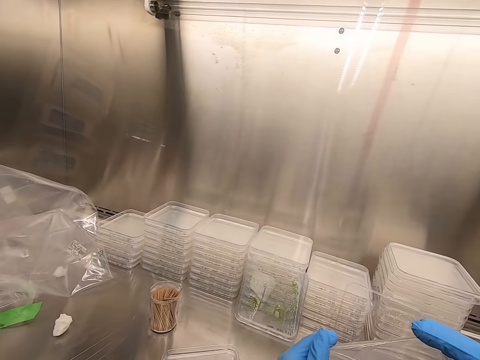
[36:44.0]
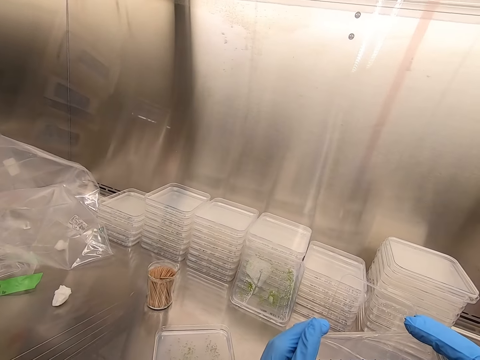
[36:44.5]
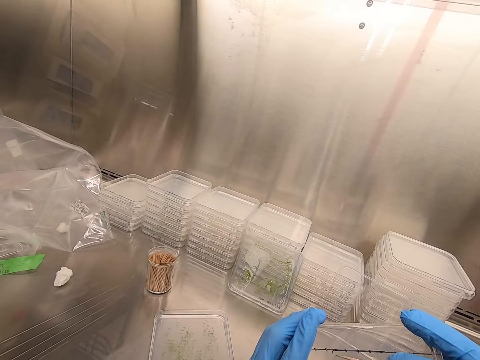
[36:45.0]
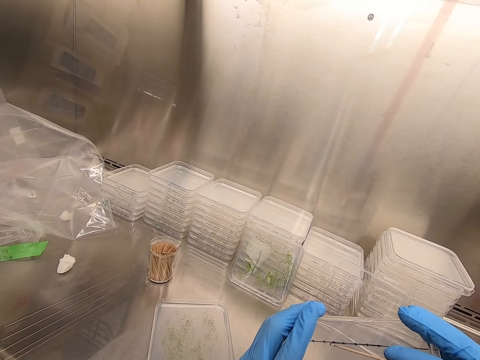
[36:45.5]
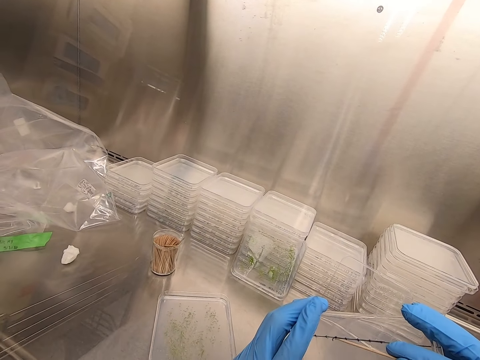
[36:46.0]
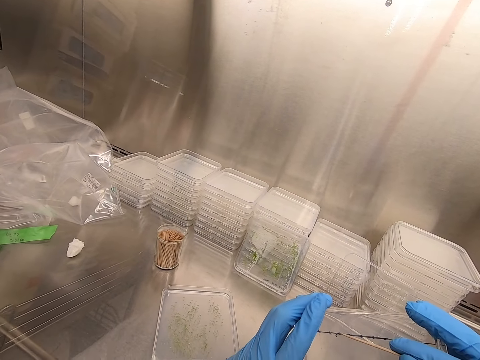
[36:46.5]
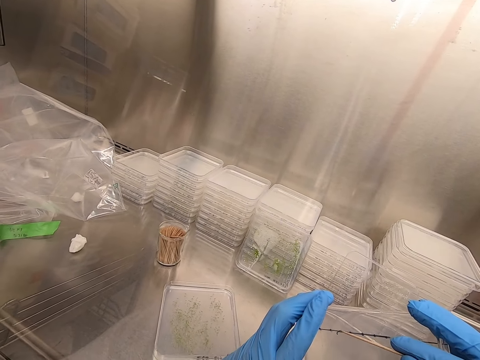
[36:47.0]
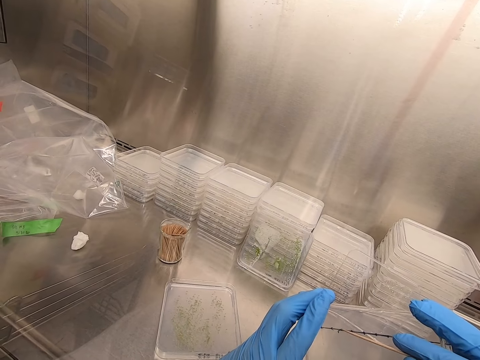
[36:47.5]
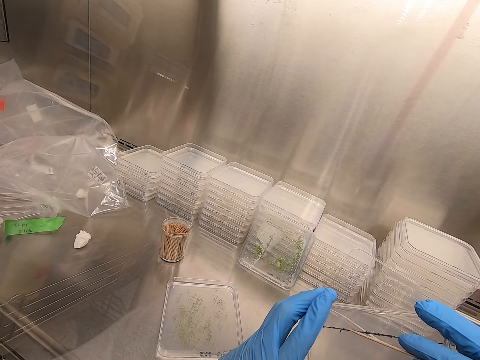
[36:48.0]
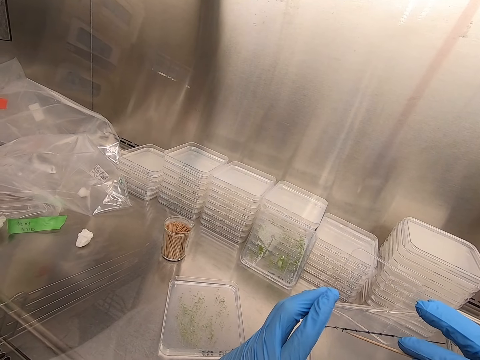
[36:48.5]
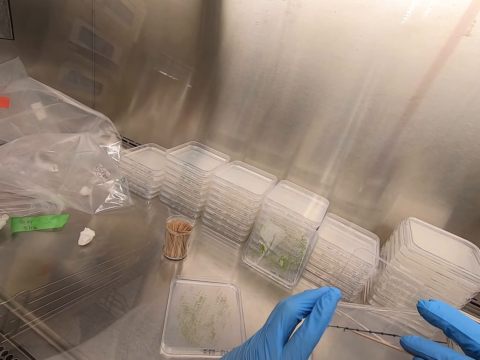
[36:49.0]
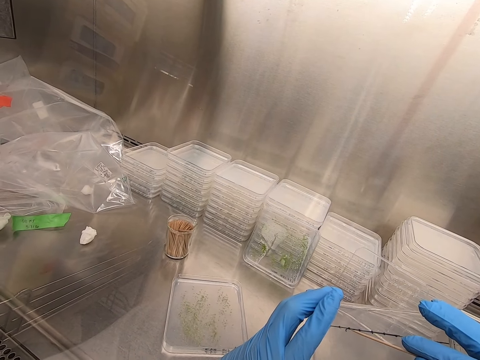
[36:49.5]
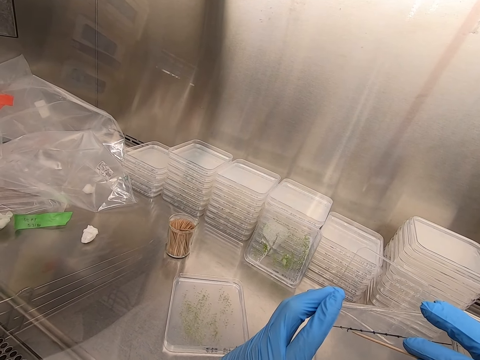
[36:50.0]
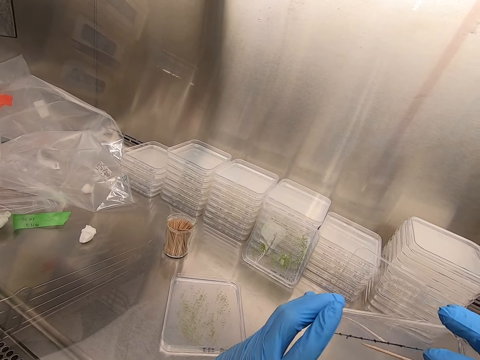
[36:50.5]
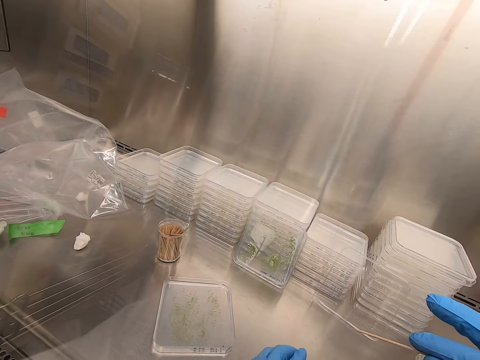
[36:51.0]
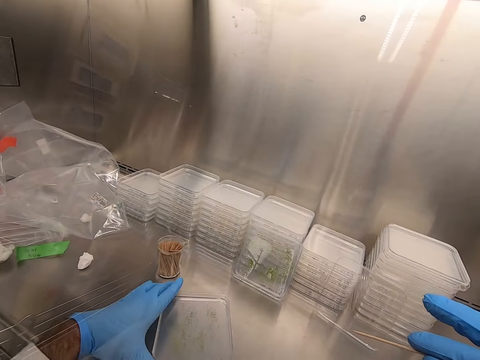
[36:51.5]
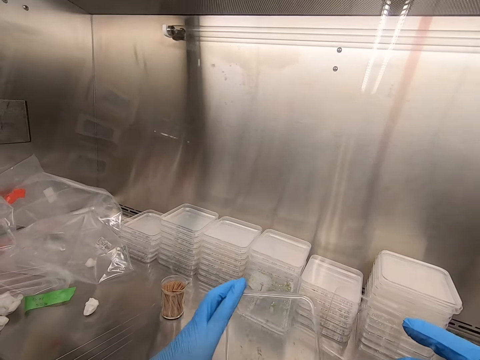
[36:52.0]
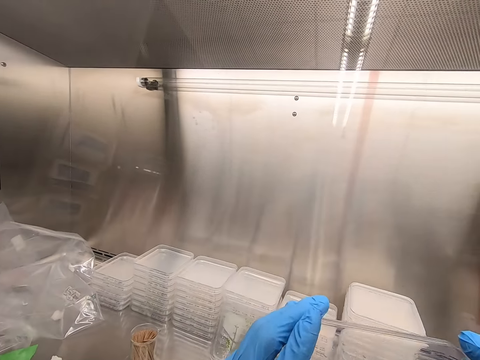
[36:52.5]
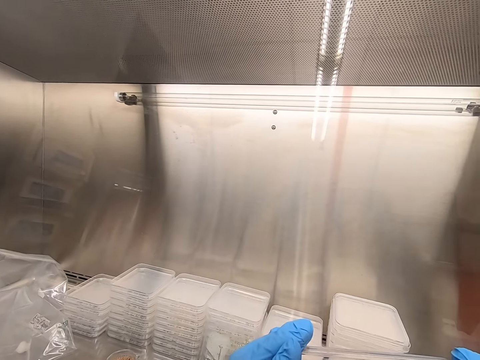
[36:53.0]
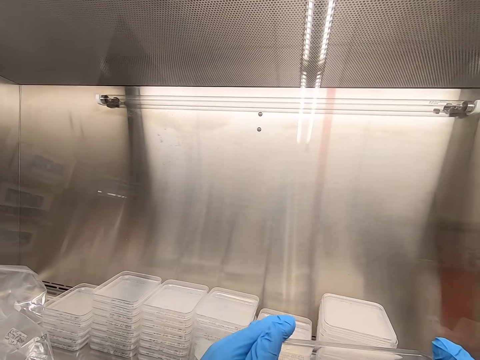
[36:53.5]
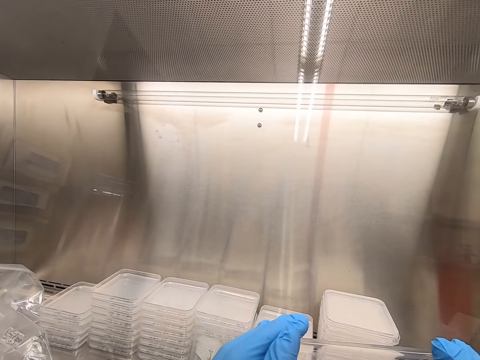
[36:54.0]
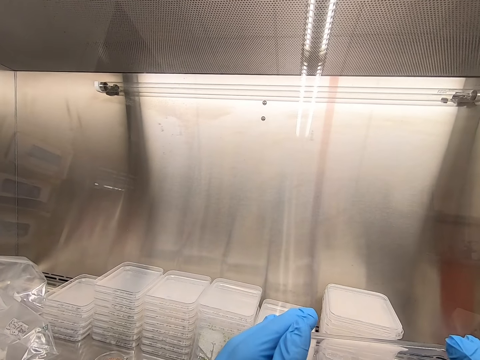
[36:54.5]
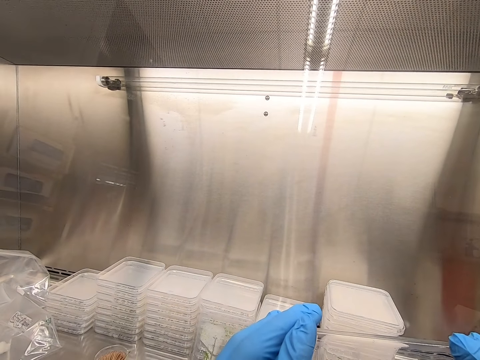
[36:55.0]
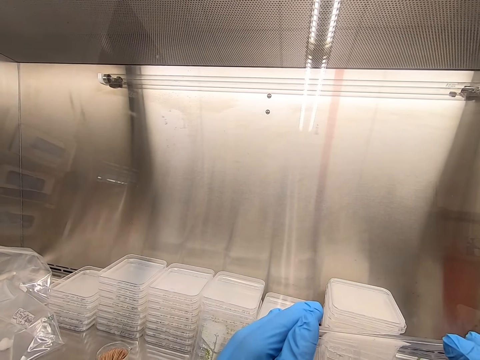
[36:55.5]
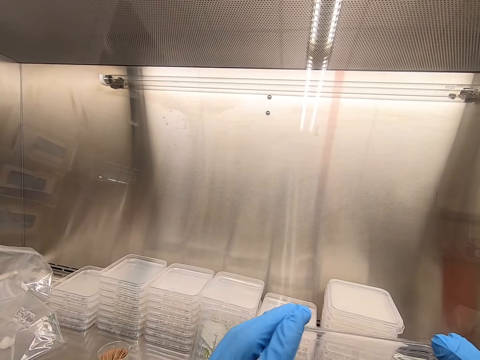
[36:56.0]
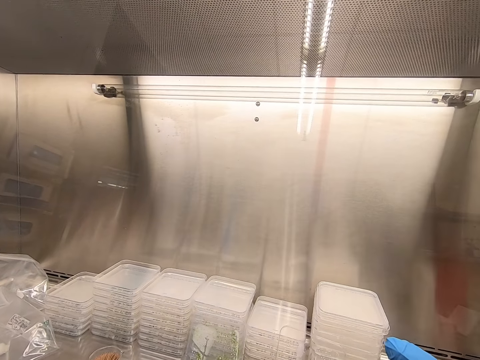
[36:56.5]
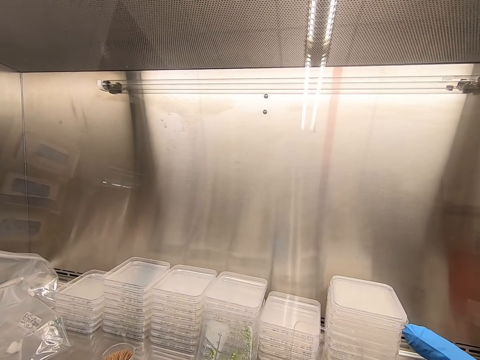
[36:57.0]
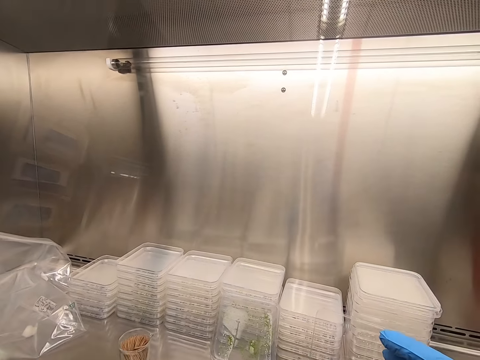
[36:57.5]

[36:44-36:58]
The camera wearer puts something. They pick the tray.

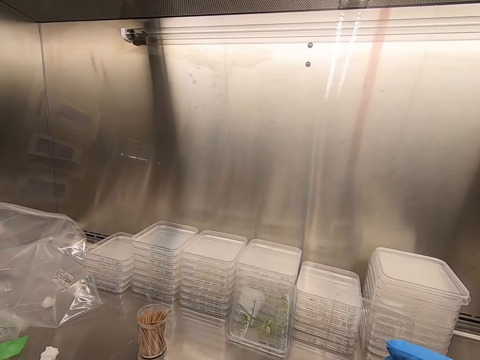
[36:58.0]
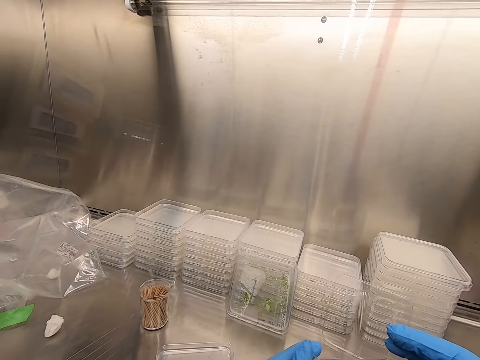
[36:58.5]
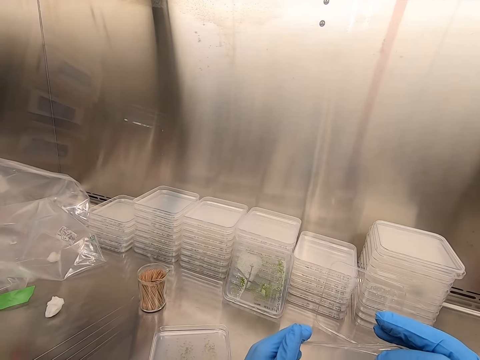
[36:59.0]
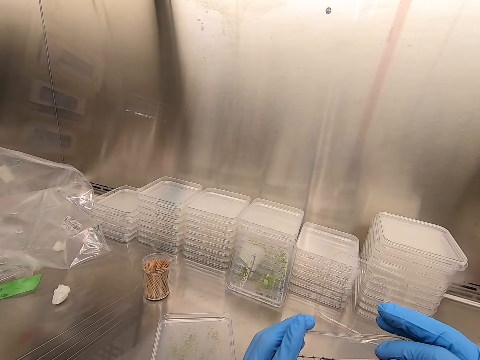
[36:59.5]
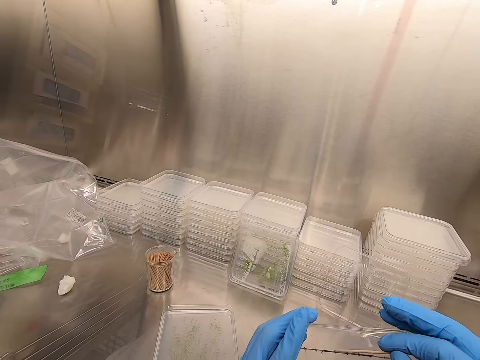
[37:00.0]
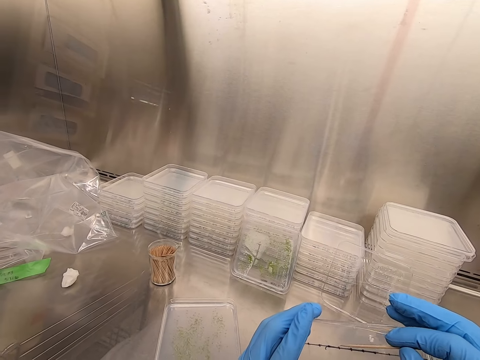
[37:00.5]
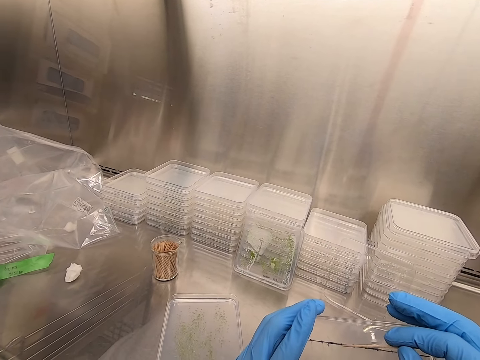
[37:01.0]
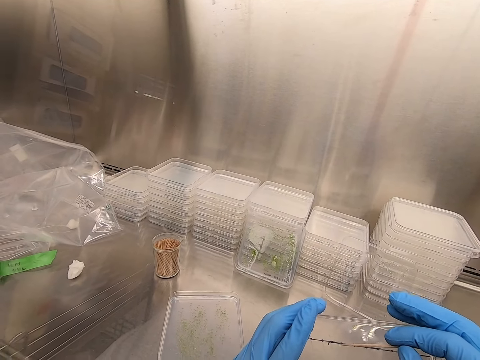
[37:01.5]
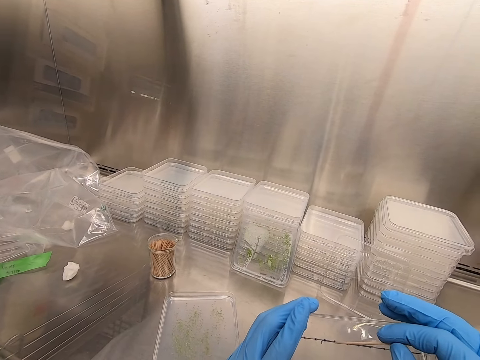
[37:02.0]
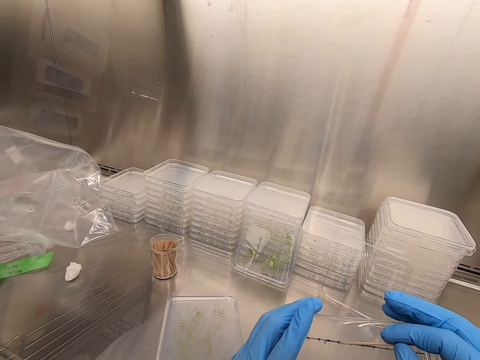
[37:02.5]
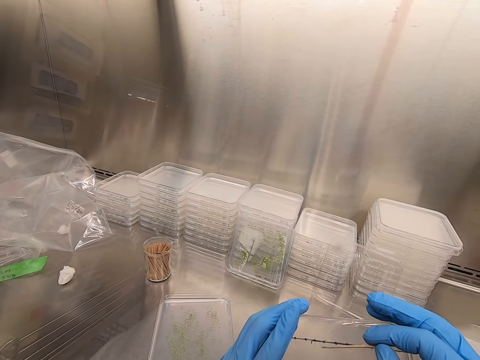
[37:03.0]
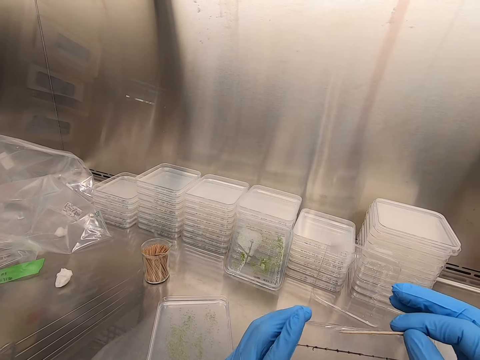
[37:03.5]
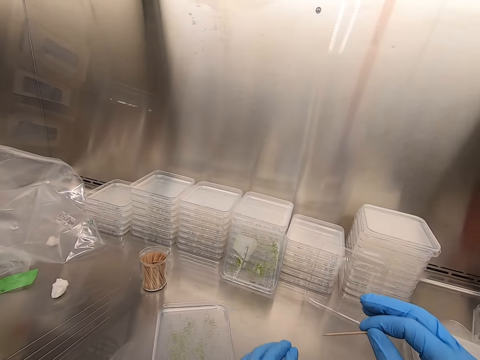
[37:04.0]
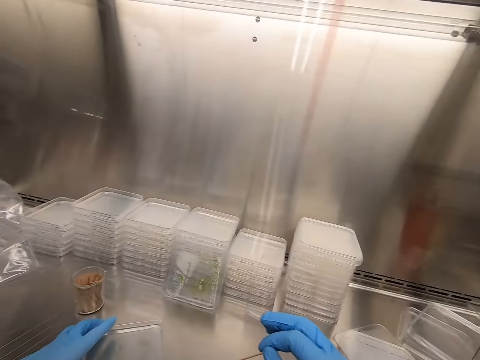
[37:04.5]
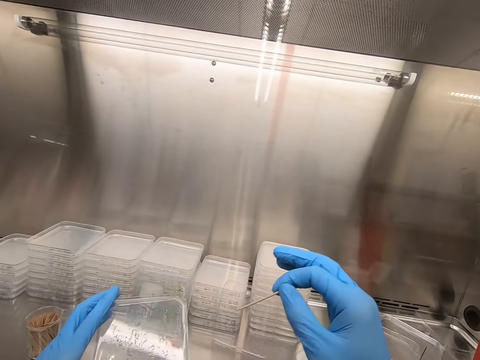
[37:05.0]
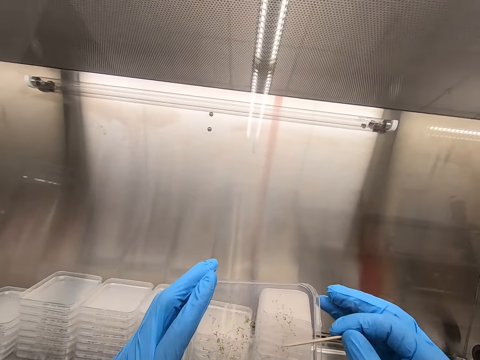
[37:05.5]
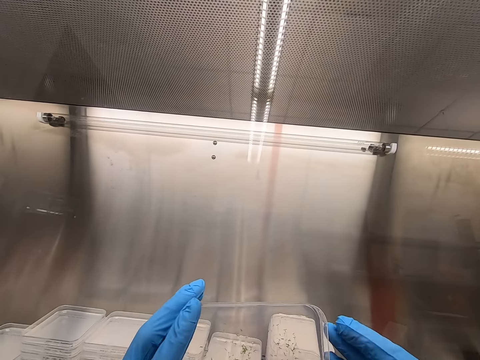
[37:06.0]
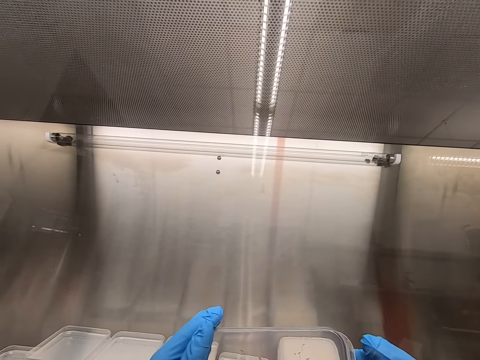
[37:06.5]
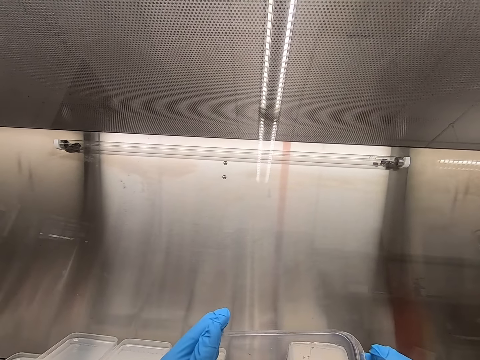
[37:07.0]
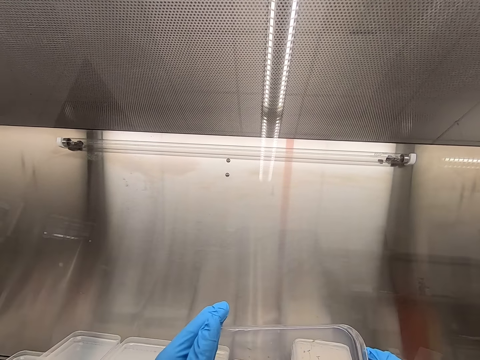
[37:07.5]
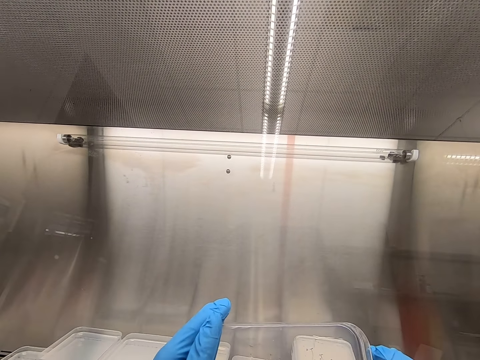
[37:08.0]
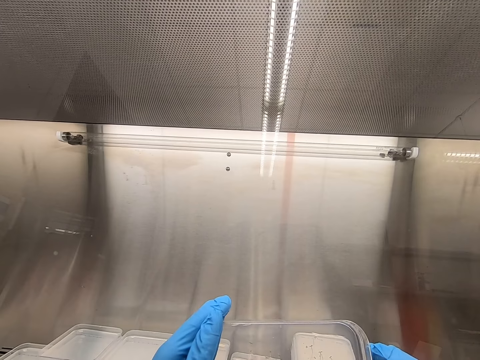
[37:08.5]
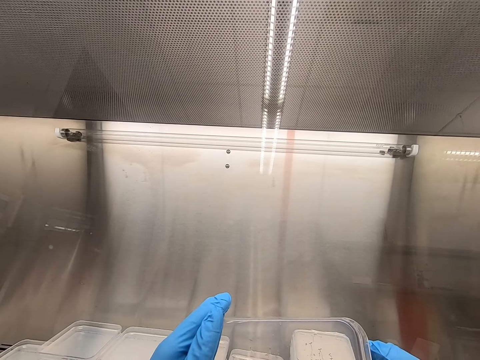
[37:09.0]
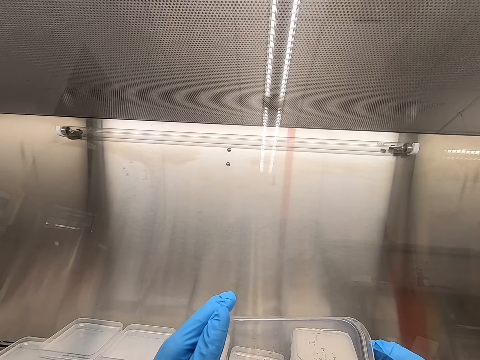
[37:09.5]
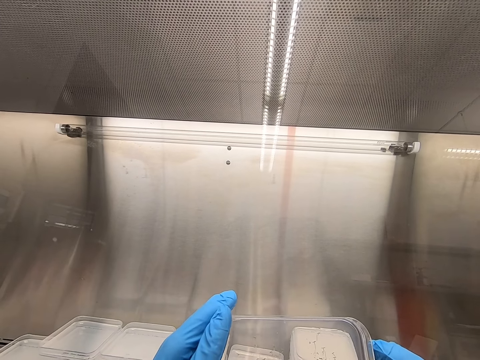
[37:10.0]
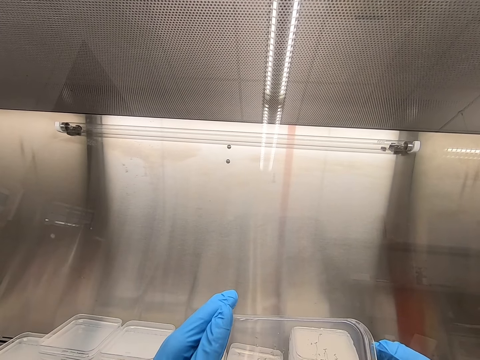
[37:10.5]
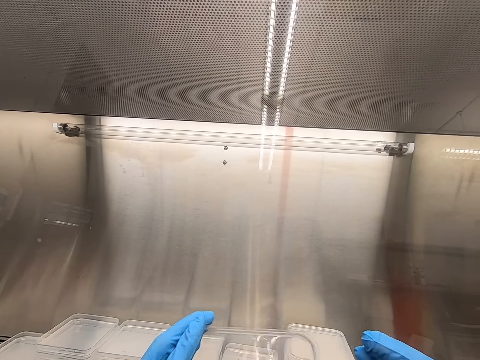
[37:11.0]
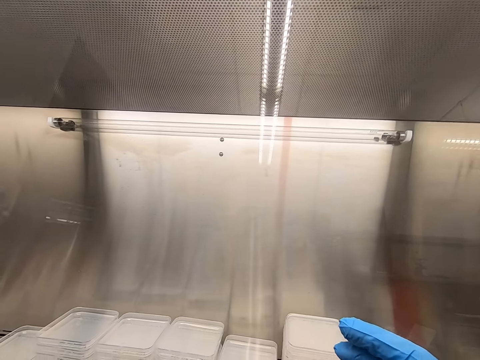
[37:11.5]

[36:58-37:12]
The camera wearer puts something. They pick the acrylic sheet and pick particles from the acrylic sheet. They take the tray and pick something.
